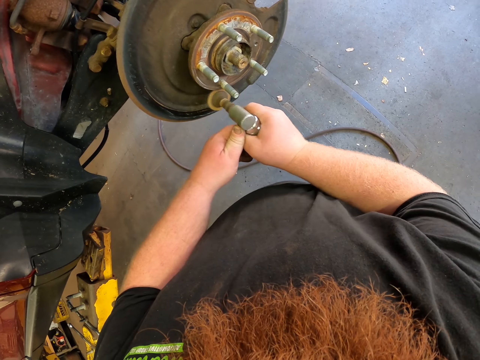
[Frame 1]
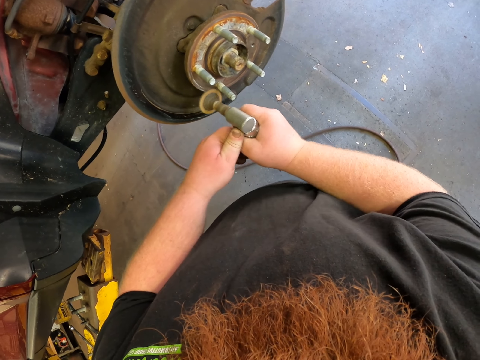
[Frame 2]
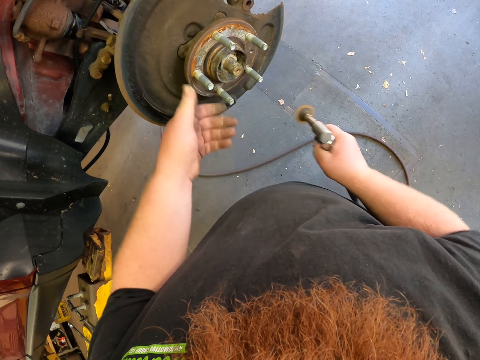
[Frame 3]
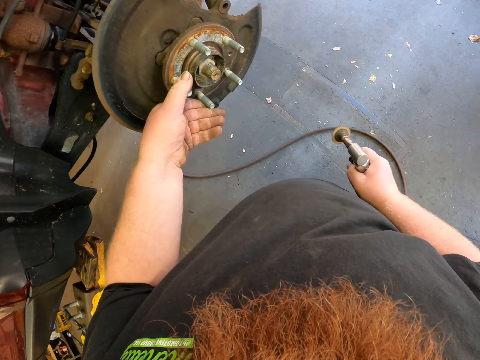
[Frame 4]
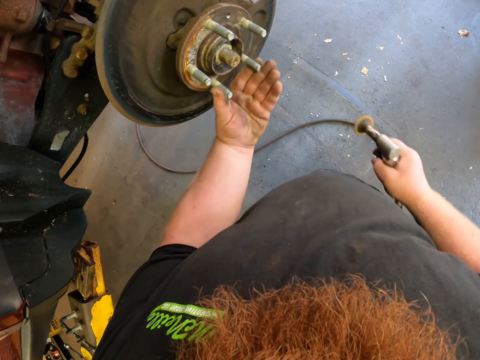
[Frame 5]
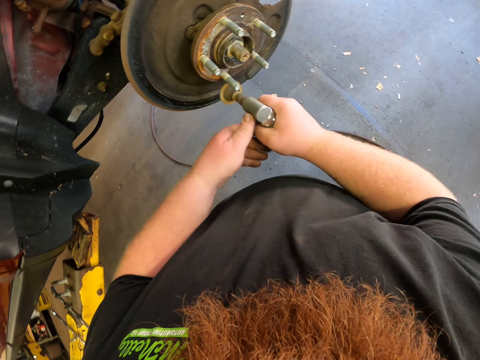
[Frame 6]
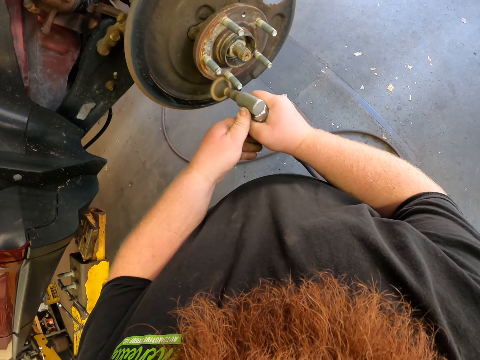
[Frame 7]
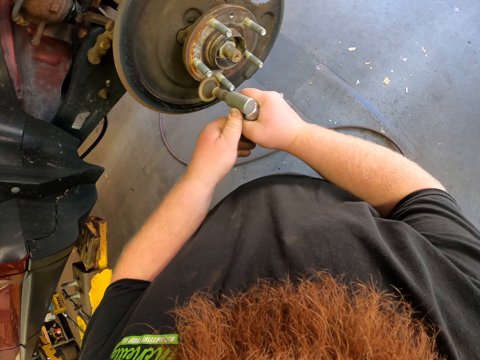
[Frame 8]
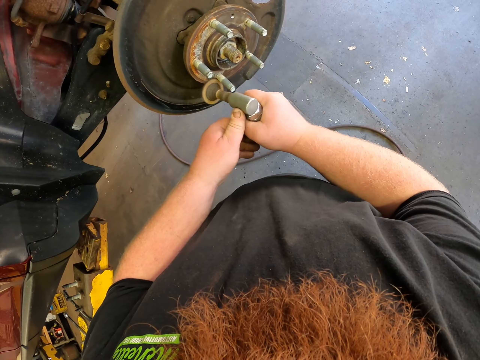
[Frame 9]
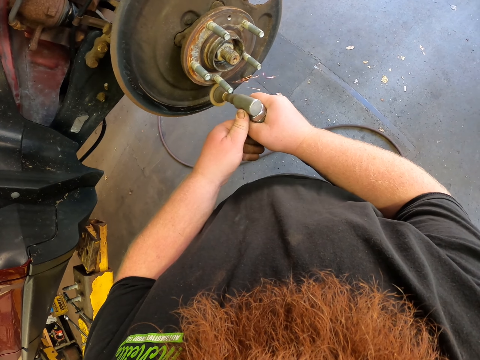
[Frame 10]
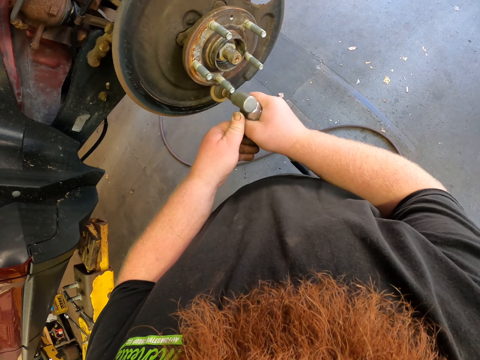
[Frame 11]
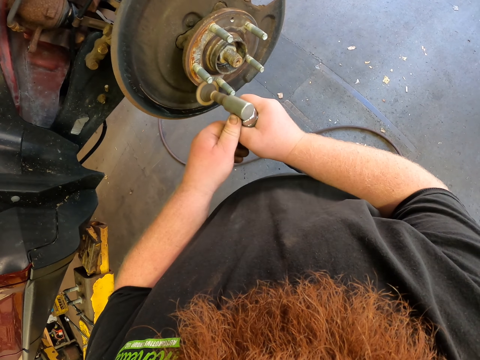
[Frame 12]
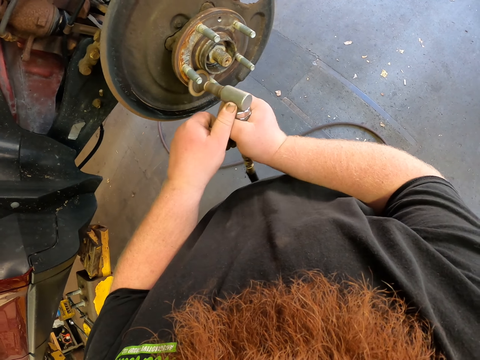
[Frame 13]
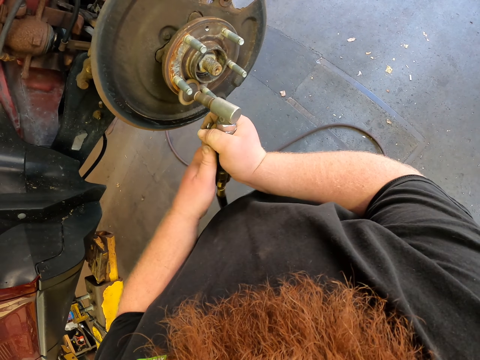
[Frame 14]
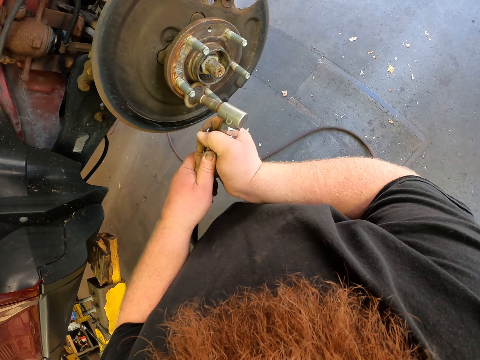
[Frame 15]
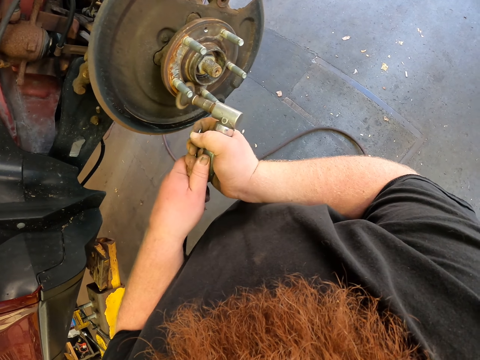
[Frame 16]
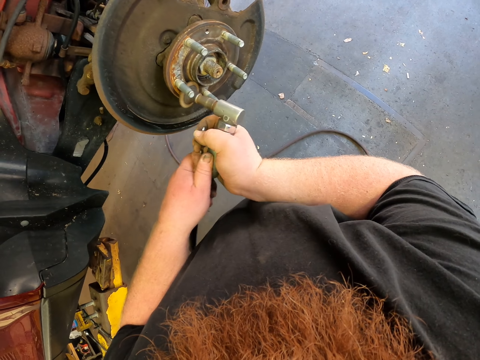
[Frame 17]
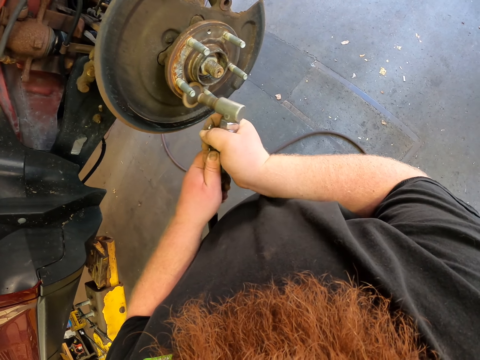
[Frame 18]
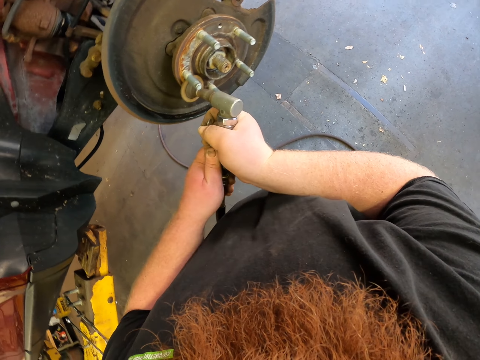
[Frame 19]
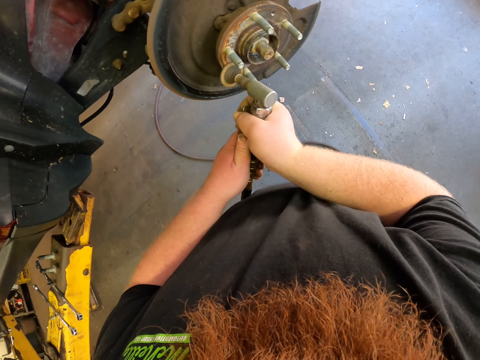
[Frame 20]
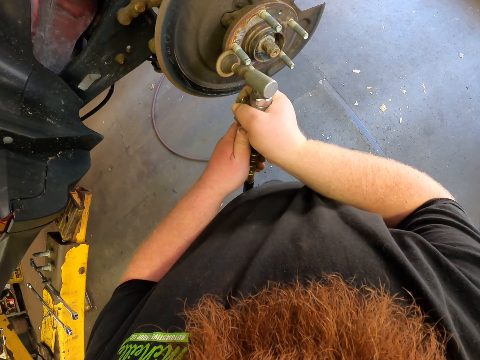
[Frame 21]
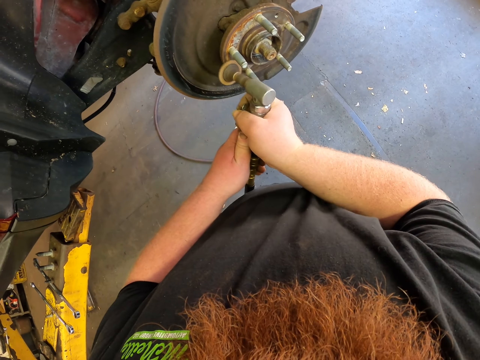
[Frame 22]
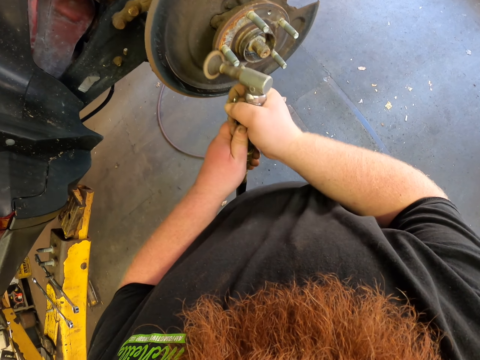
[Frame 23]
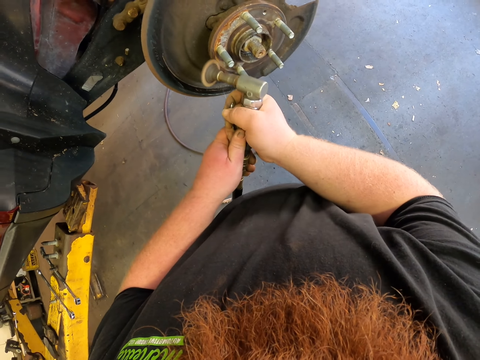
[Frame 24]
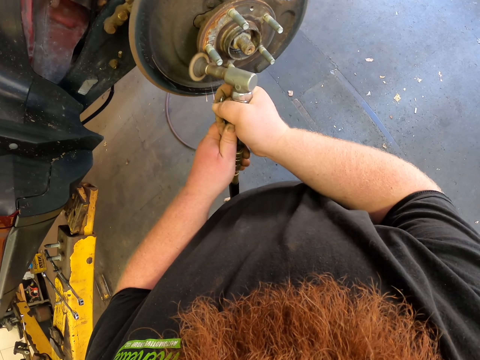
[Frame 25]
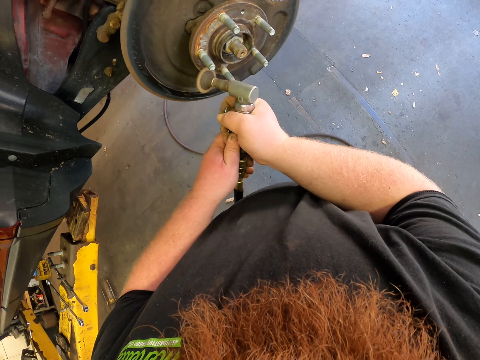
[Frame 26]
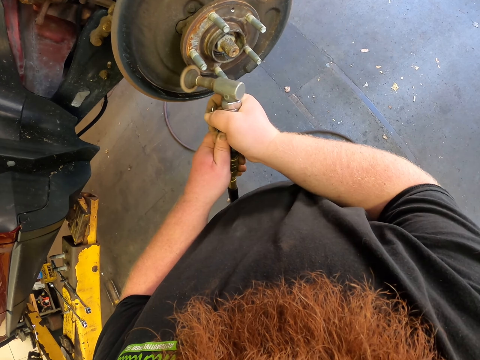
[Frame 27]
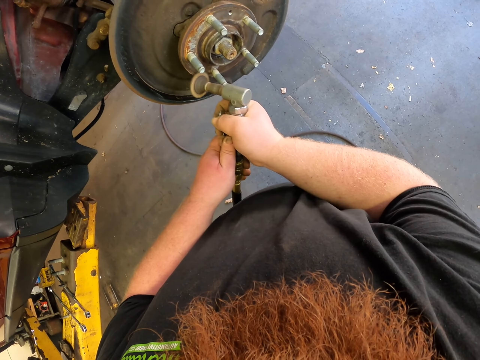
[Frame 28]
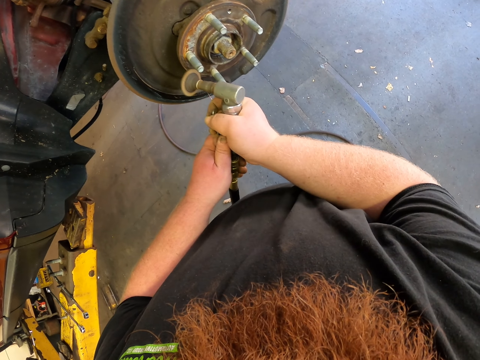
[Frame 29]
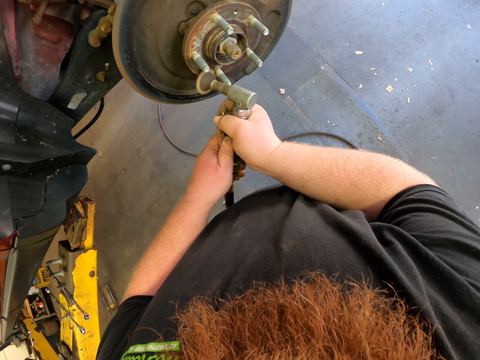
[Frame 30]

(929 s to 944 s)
The camera wearer moves the car rim. They hold something. They polish the car rim. They reposition a hand on something.

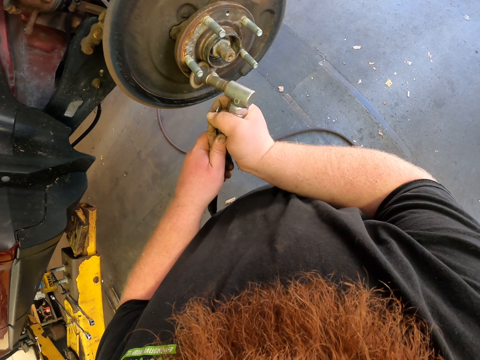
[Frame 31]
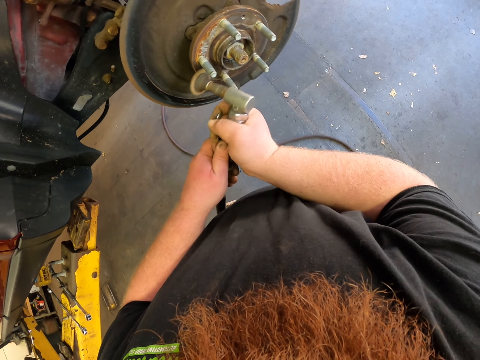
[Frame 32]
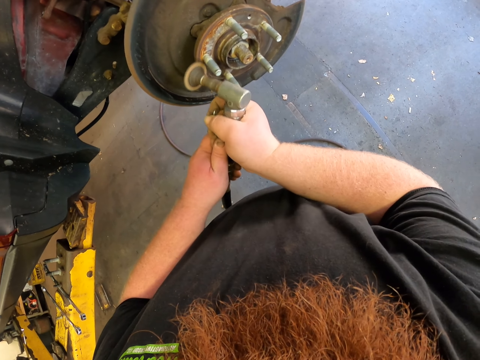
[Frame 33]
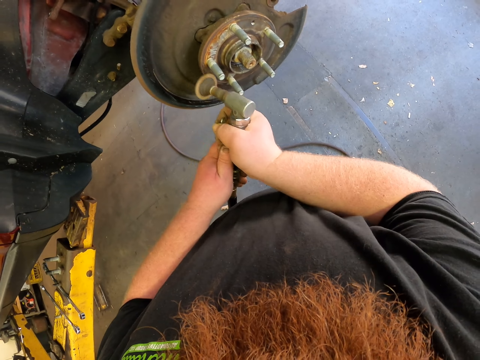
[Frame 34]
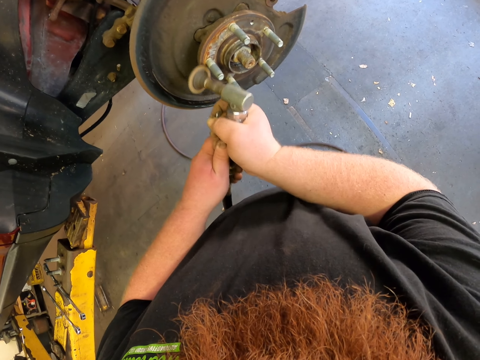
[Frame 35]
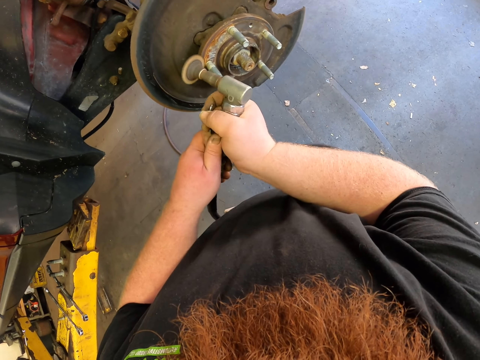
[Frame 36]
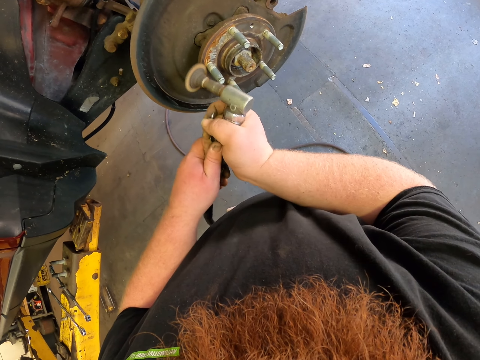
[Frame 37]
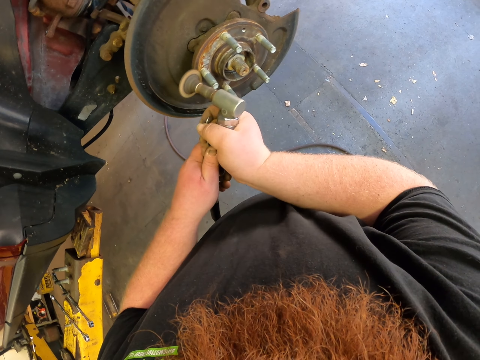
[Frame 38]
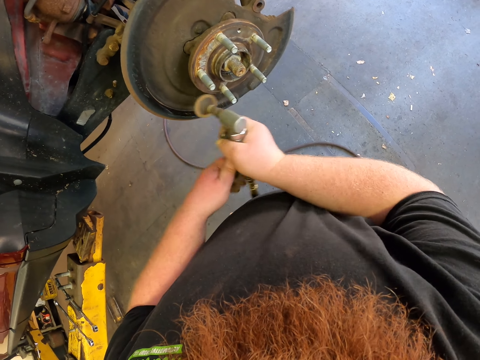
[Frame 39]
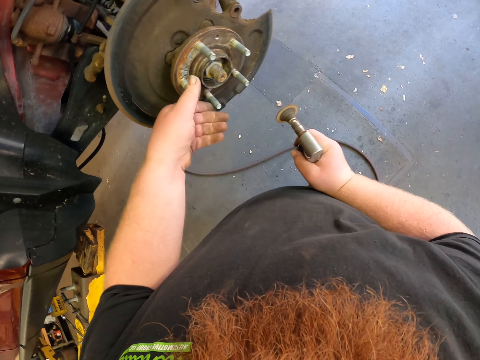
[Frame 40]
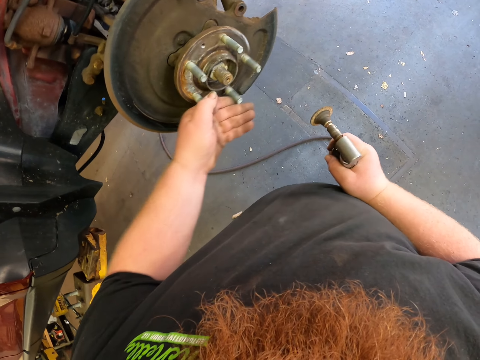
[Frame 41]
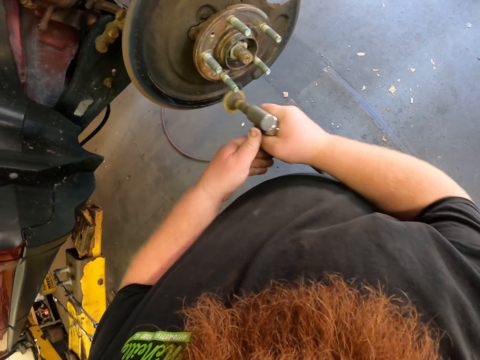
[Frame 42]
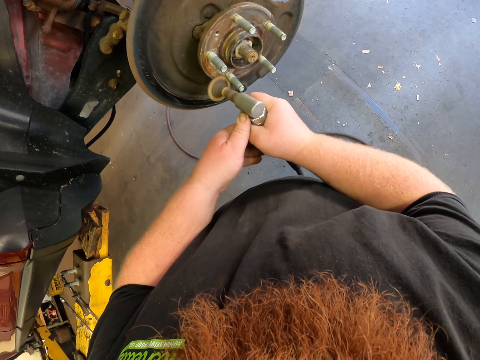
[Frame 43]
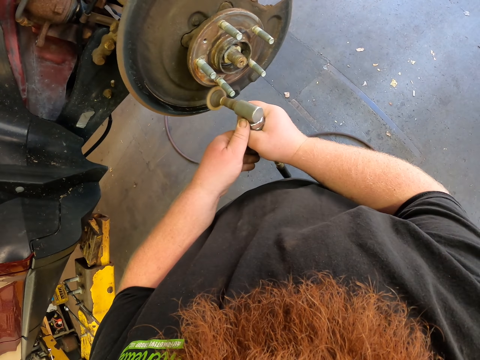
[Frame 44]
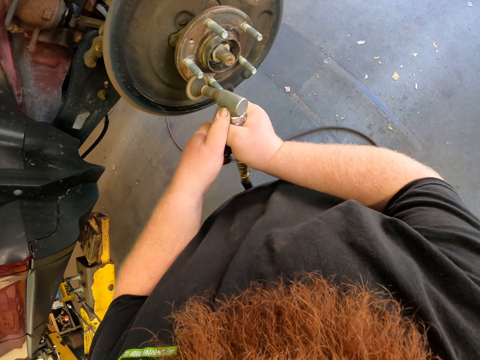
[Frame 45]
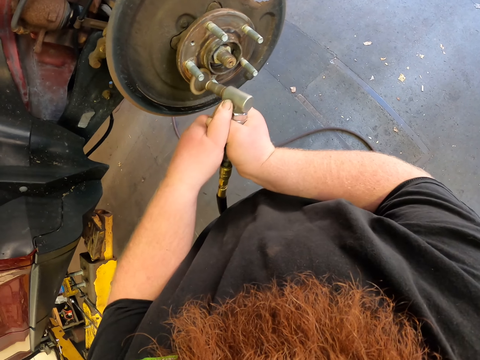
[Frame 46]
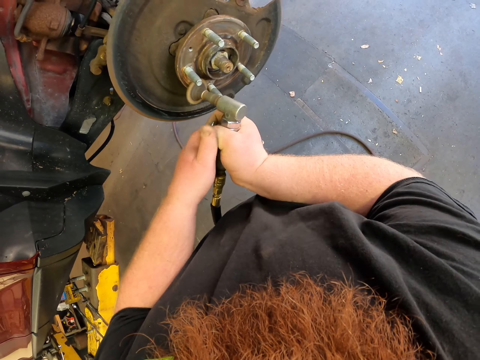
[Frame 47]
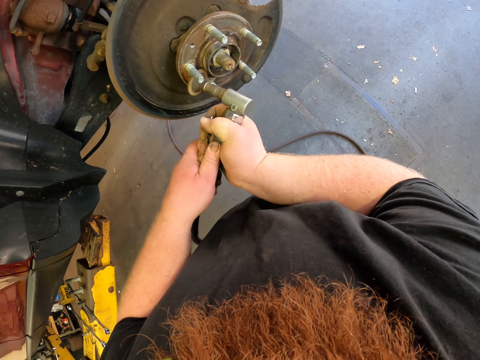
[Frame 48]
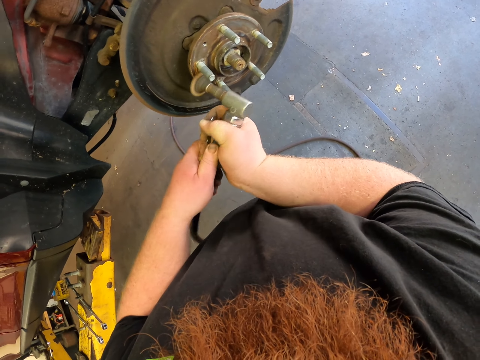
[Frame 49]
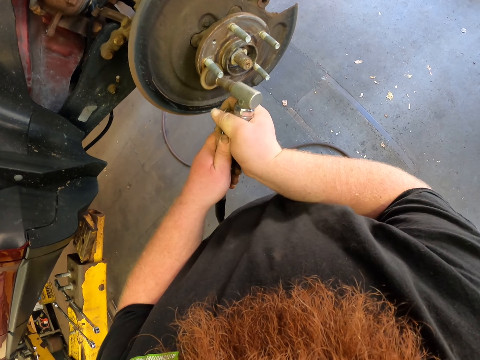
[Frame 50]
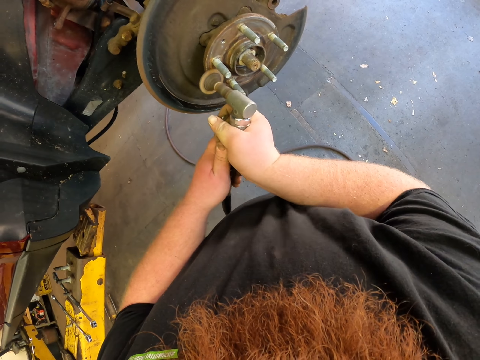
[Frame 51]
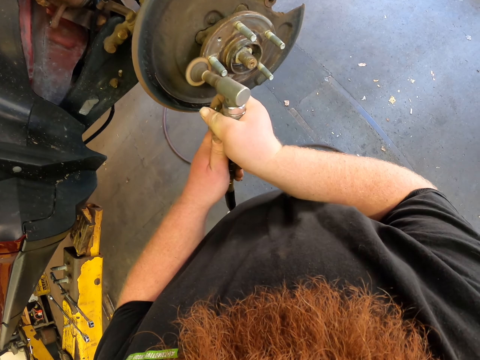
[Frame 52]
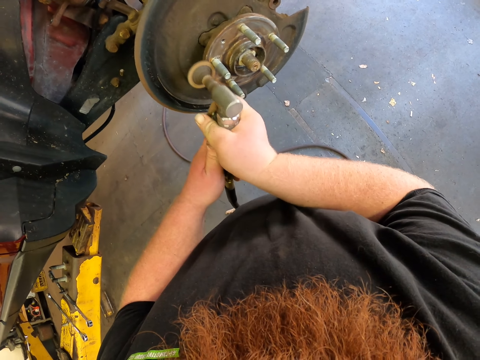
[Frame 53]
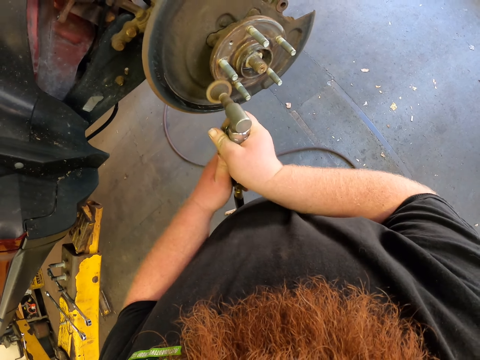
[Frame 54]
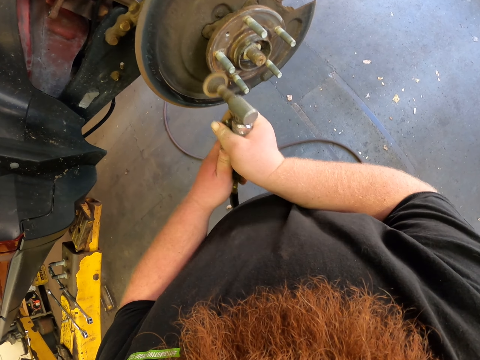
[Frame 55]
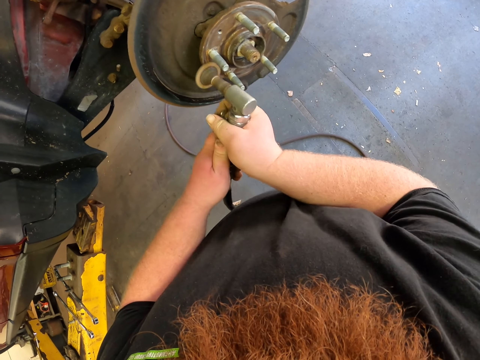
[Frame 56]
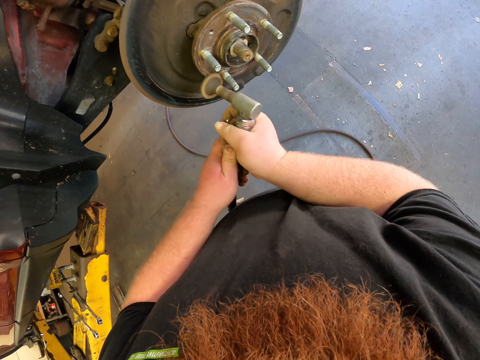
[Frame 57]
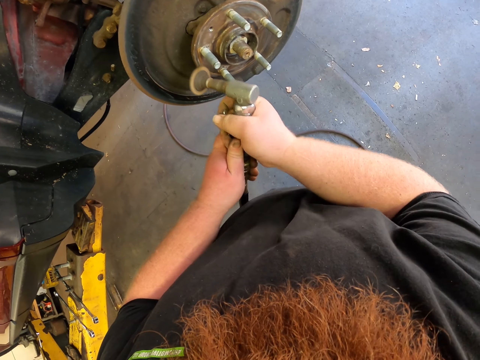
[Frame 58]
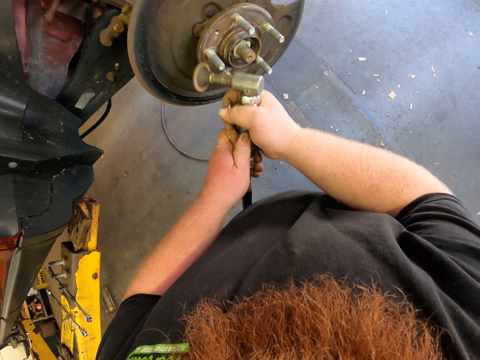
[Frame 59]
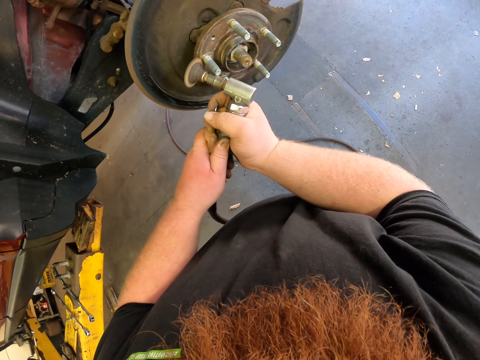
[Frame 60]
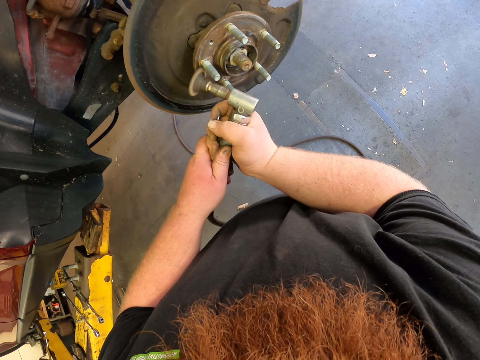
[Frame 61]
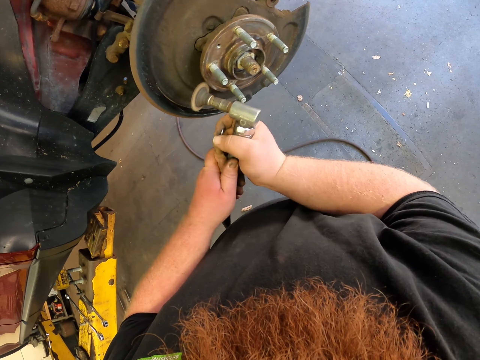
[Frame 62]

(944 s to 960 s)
The camera wearer moves the car rim. They polish the car rim. They hold something. They reposition a hand on the car.
